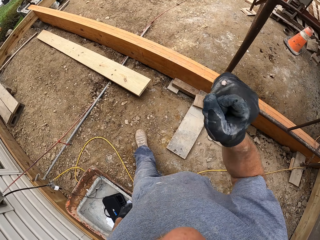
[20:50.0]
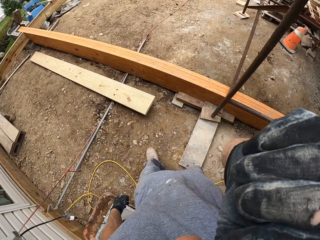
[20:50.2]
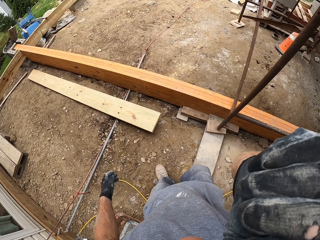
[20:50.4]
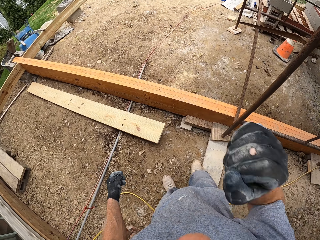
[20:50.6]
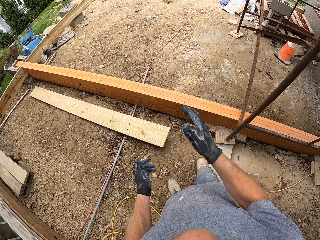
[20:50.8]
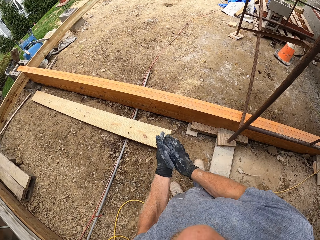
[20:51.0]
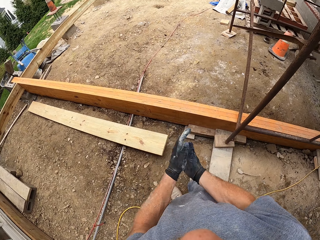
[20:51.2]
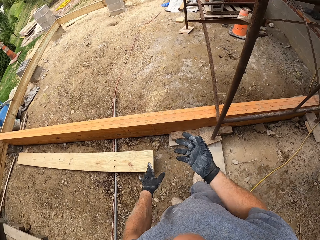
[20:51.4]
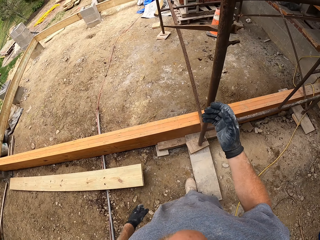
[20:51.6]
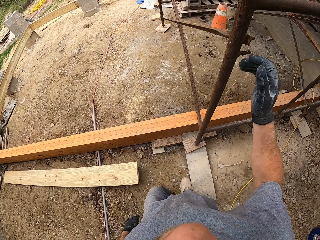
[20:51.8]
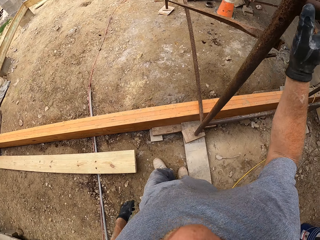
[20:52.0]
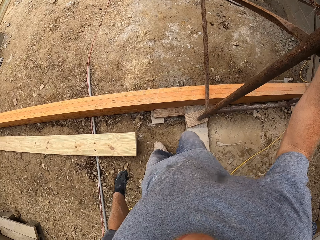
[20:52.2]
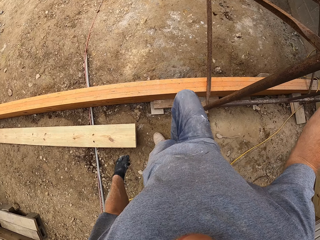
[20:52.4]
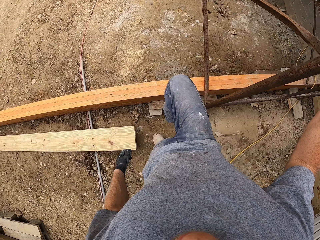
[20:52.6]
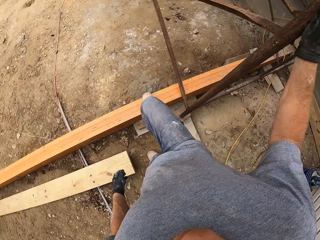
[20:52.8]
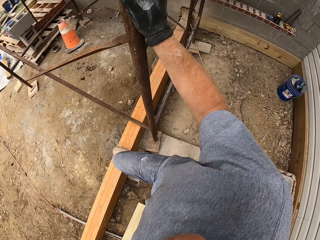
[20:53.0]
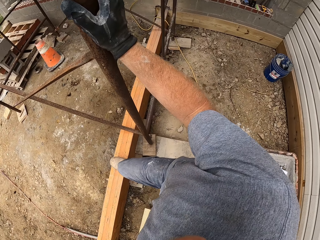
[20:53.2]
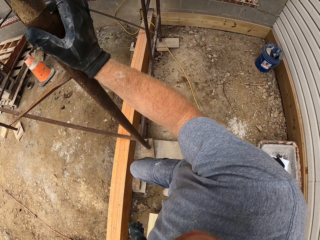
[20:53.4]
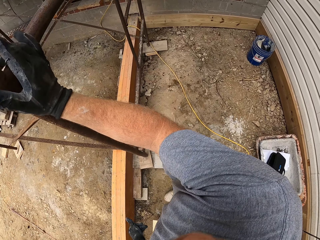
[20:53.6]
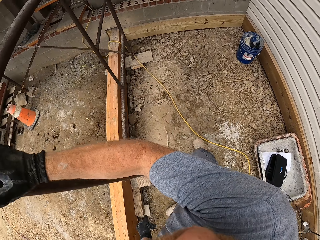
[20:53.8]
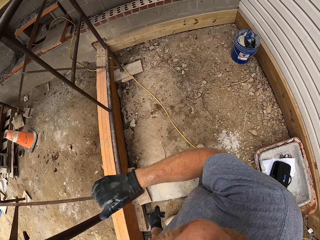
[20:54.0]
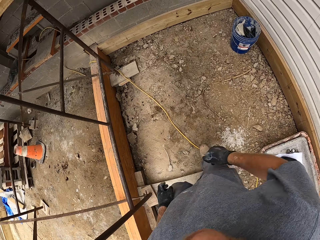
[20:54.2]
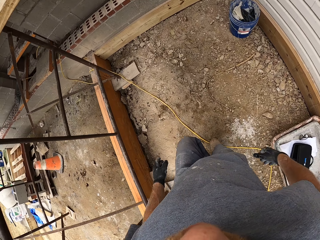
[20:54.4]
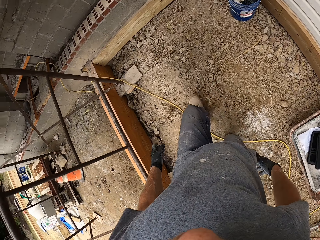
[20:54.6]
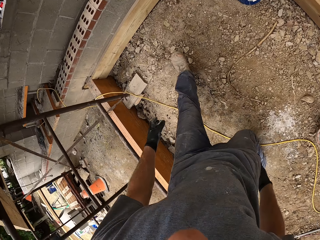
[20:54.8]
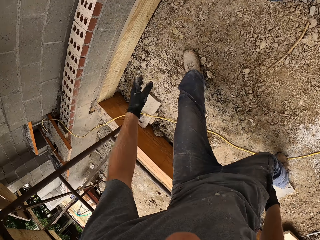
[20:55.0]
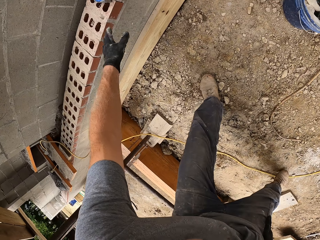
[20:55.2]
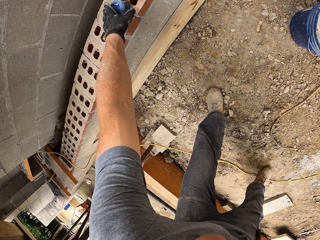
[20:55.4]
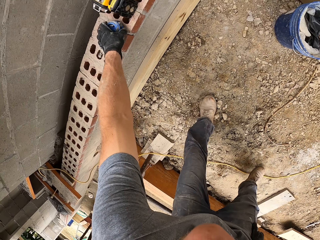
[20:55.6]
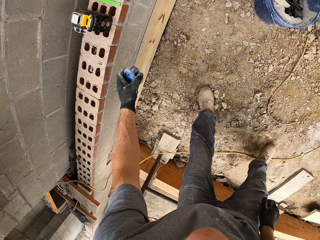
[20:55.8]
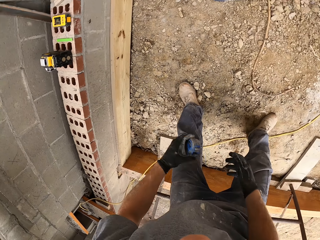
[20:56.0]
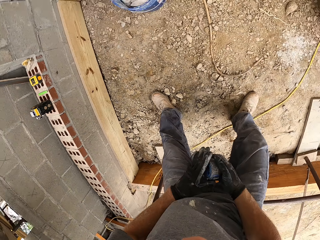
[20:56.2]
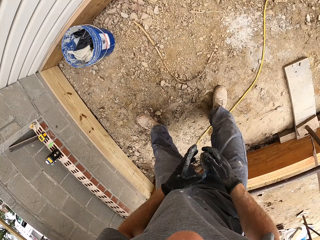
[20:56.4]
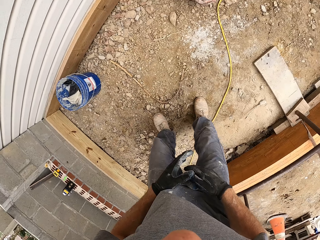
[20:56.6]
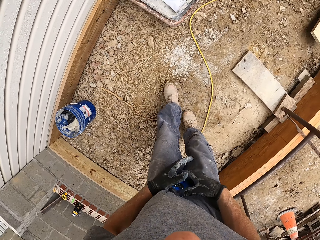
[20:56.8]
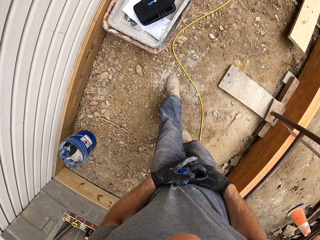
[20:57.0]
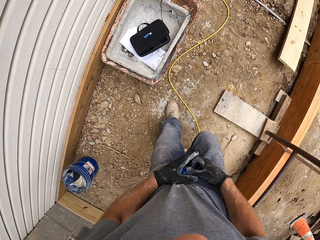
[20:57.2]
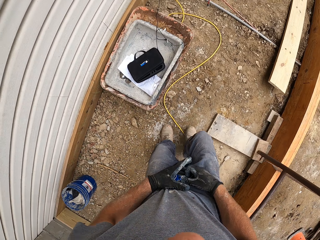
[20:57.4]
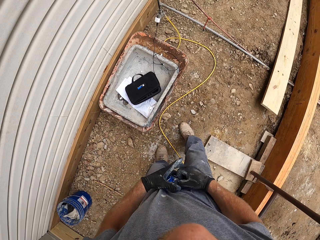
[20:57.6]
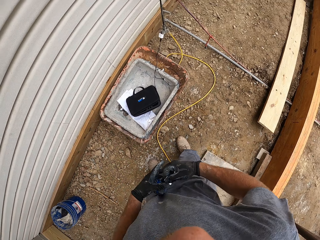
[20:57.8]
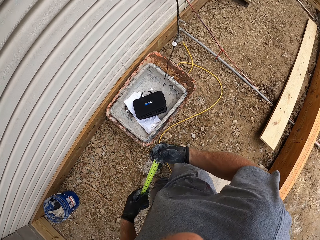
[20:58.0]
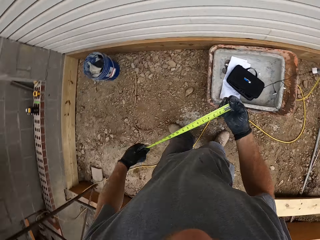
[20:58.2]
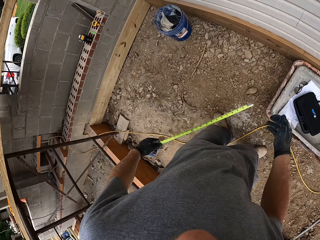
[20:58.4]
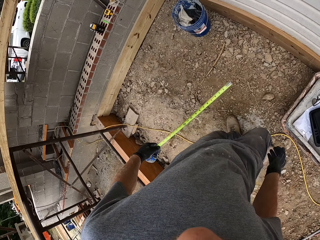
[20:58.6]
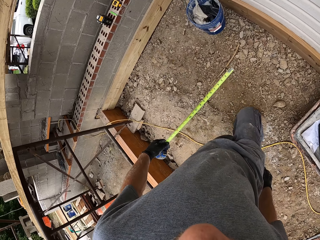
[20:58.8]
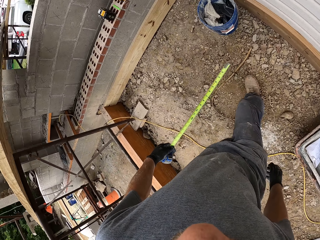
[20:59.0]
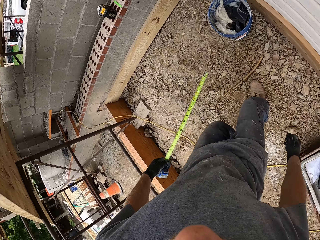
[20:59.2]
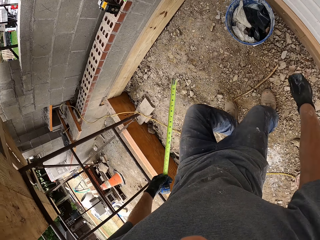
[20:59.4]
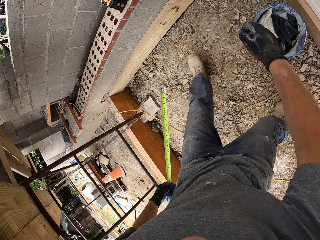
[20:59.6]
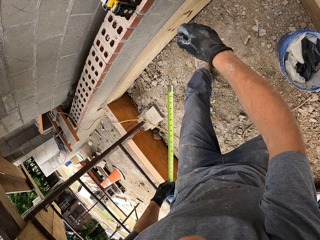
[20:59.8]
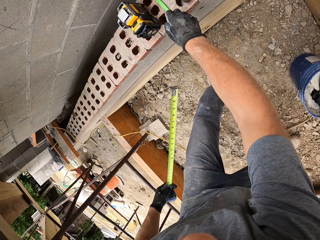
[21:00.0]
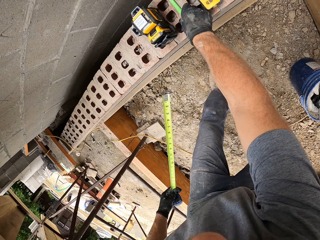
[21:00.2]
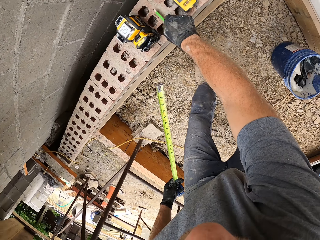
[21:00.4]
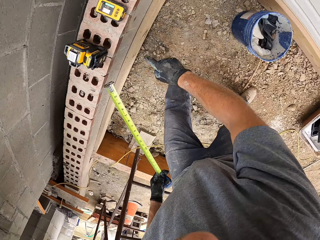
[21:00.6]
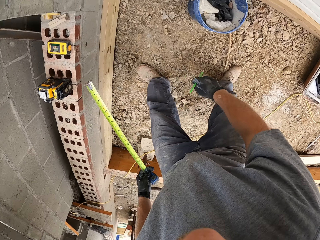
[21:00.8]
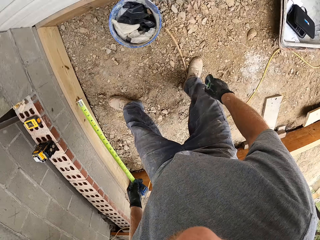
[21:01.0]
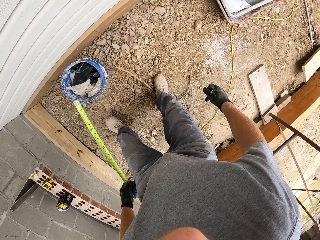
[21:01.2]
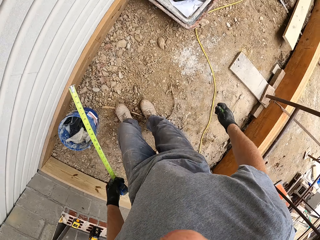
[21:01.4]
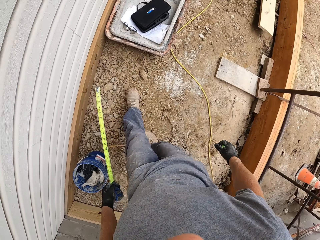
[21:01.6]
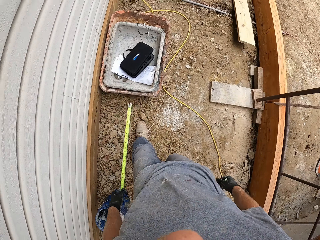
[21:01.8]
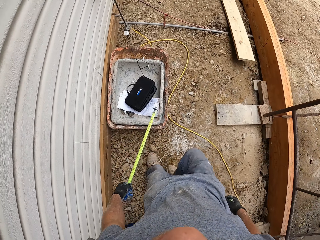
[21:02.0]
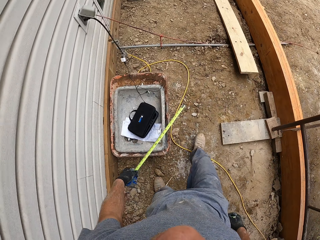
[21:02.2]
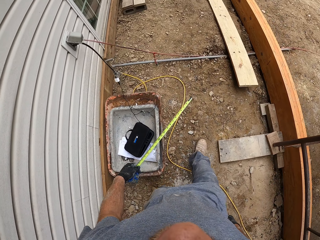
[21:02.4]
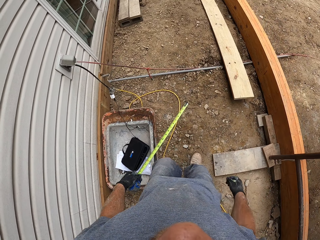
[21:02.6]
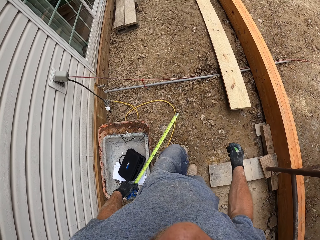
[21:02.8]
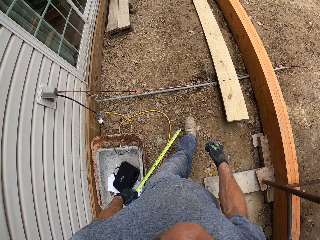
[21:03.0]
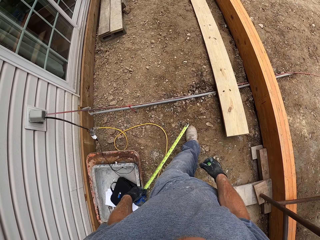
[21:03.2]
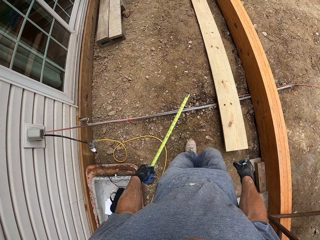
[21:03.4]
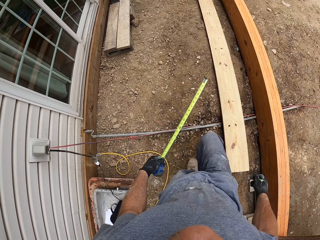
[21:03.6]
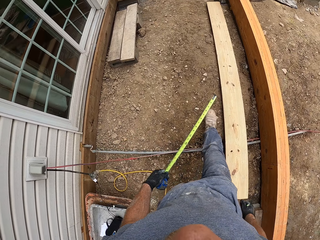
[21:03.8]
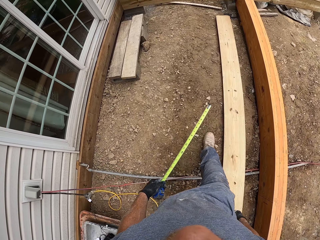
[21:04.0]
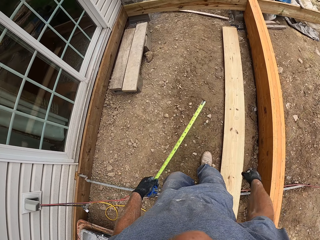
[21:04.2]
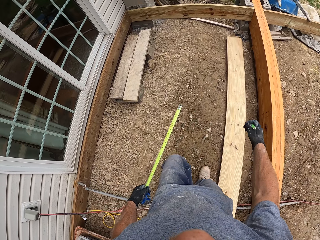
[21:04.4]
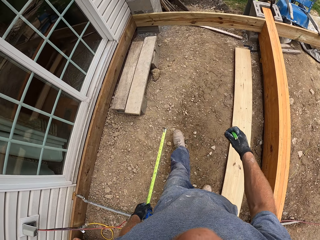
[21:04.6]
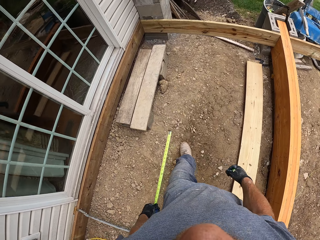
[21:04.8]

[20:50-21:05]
The camera wearer rubs his face with his hand. He dusts off his hands. He puts his leg on a plank. He holds a pole. He removes his leg from the plank. He picks up the measuring tape on the block wall. He extends the measuring tape. He walks around the construction site. He picks up the marker on the block wall. He walks around the construction site.

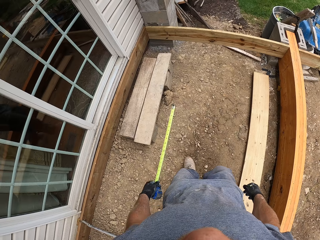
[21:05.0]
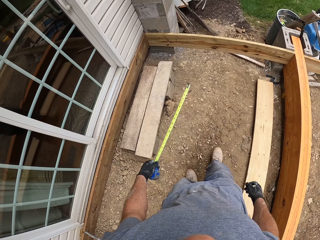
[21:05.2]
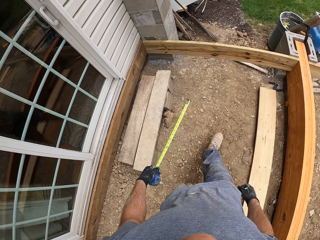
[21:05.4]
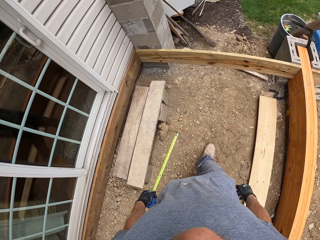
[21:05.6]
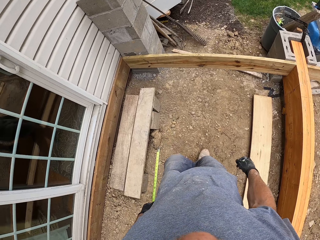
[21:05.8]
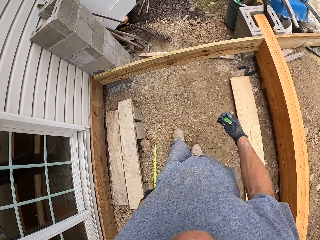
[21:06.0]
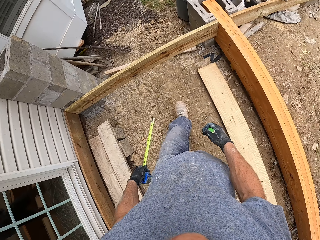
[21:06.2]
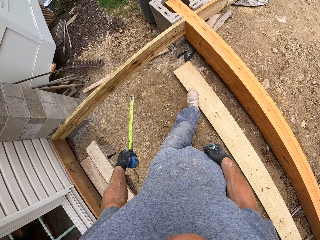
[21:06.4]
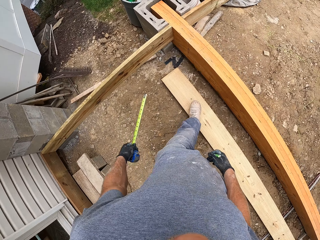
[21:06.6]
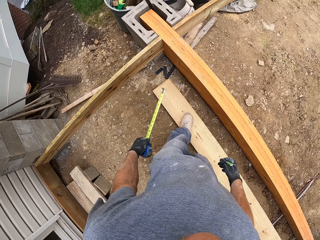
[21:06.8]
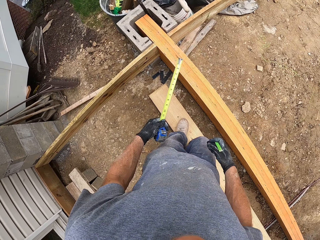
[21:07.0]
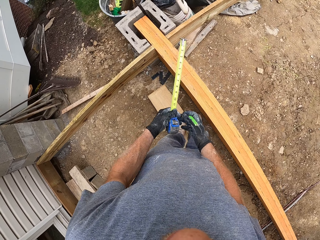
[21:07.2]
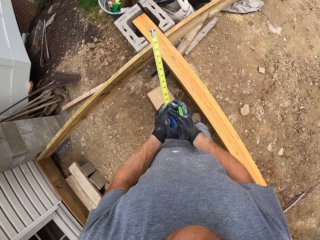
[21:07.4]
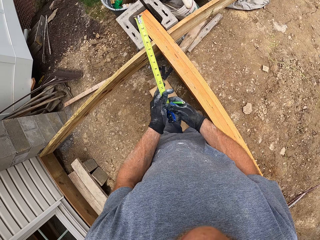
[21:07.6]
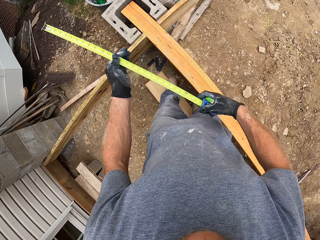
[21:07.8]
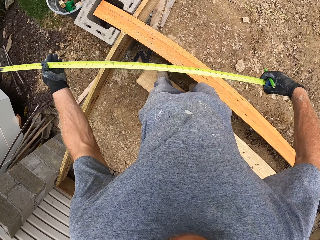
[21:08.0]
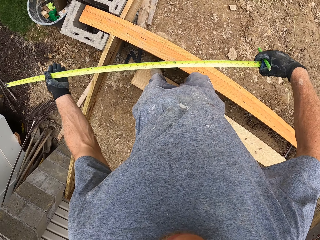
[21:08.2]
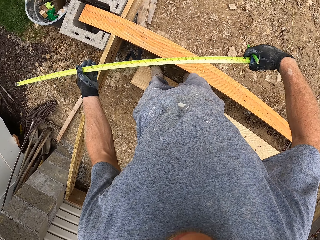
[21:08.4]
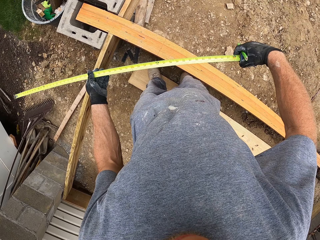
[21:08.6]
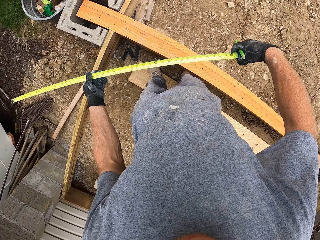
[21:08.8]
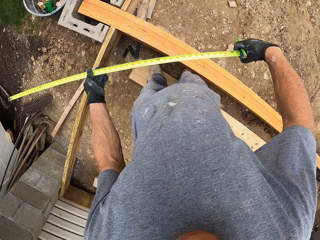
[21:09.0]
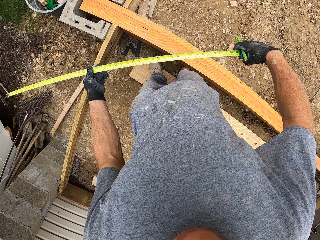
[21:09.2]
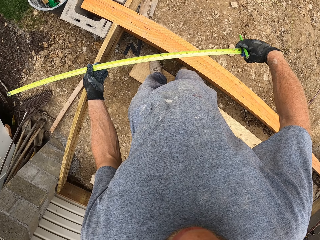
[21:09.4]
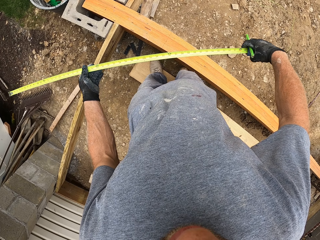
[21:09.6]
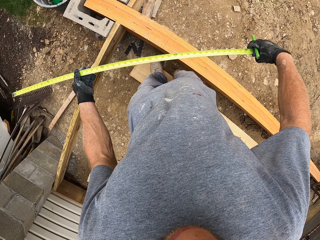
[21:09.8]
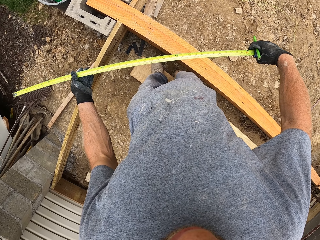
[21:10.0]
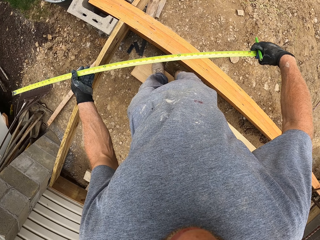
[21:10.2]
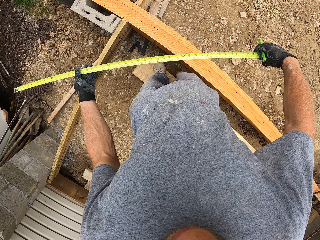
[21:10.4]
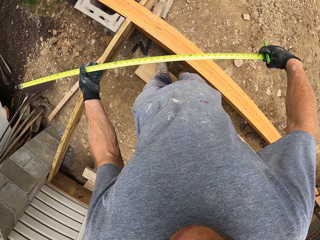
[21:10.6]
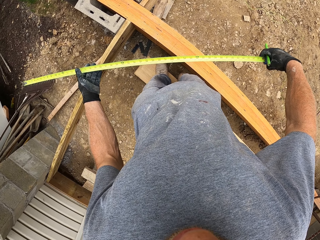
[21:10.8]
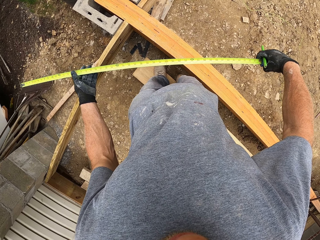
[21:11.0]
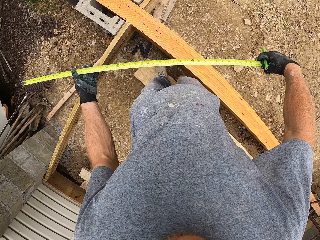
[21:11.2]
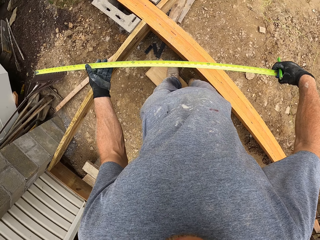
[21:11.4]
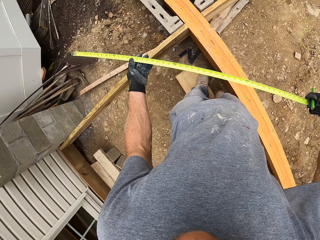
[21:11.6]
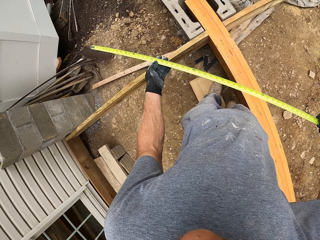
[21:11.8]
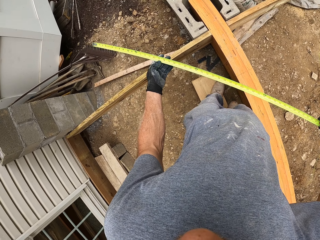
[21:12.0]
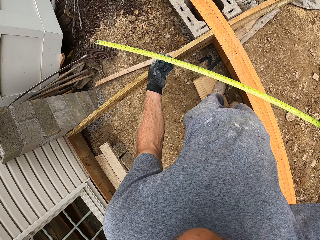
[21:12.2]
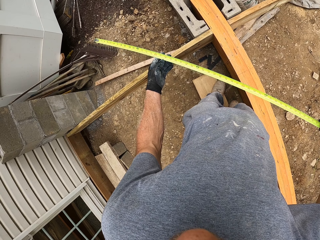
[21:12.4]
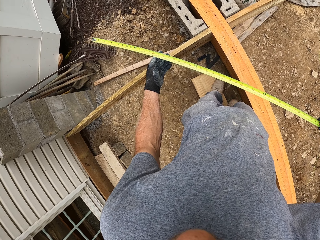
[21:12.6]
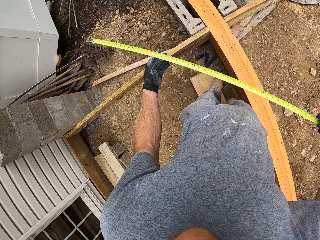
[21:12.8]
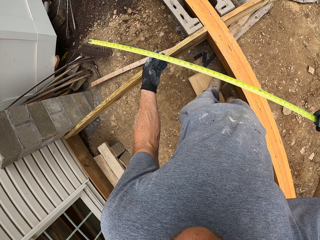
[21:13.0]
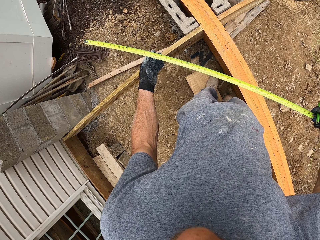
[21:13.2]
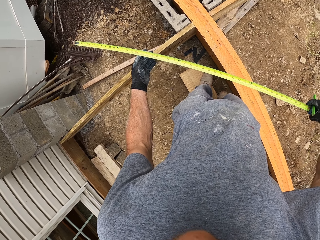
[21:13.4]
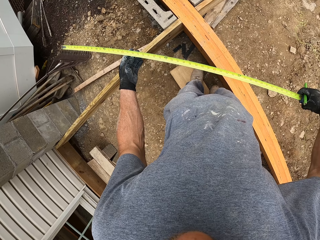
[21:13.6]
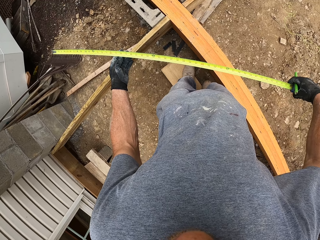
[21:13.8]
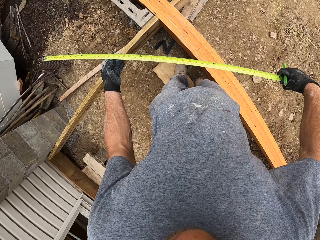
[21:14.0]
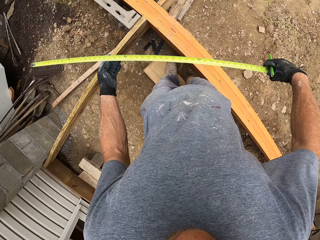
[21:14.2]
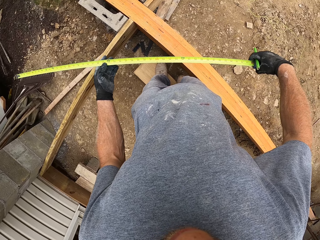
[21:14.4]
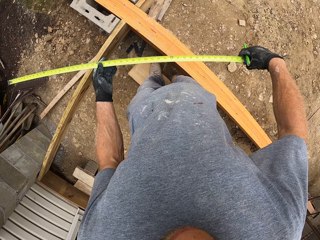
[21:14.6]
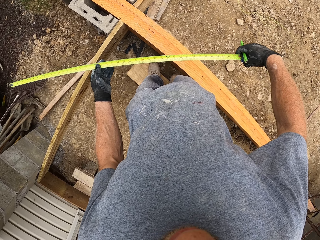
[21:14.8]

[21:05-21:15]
The camera wearer extends the measuring tape or tape measure. They look at the tape measure.
